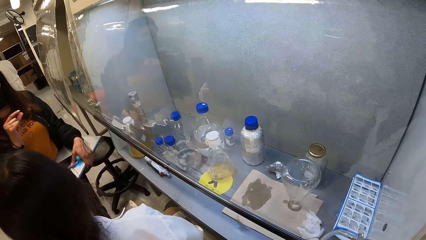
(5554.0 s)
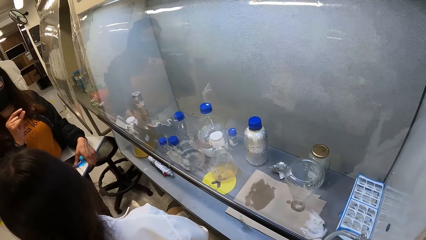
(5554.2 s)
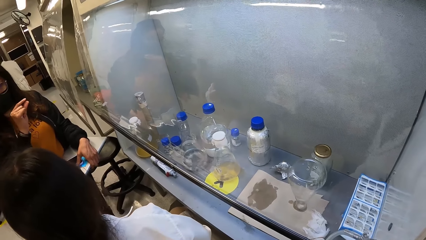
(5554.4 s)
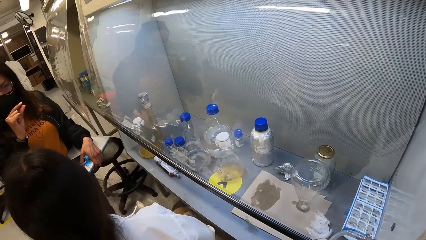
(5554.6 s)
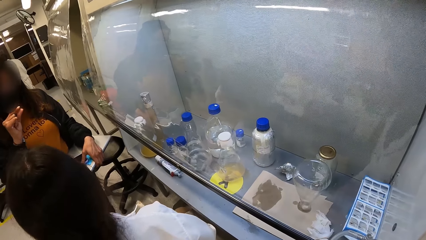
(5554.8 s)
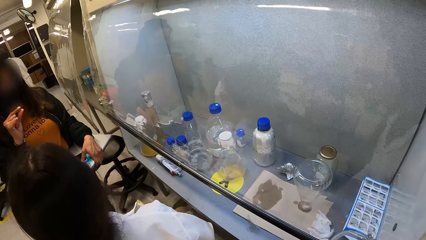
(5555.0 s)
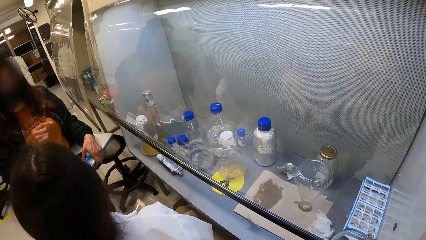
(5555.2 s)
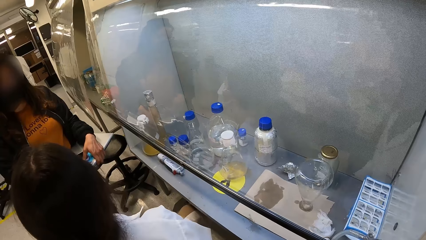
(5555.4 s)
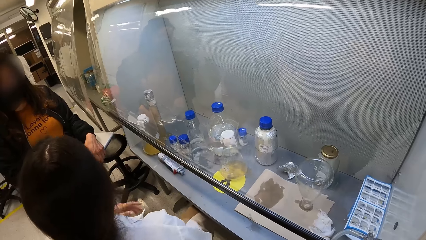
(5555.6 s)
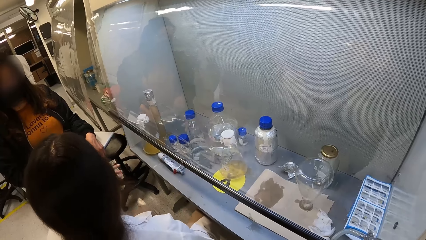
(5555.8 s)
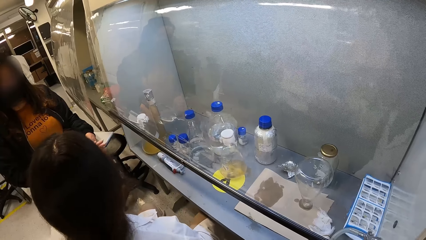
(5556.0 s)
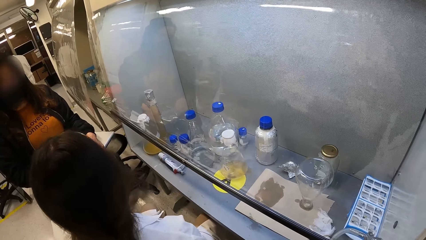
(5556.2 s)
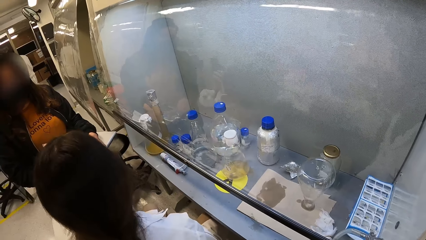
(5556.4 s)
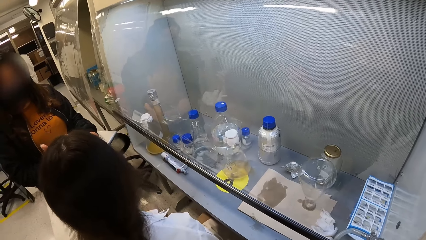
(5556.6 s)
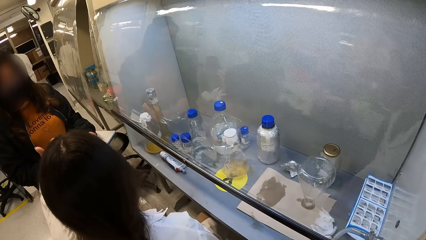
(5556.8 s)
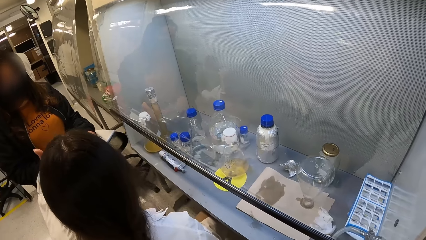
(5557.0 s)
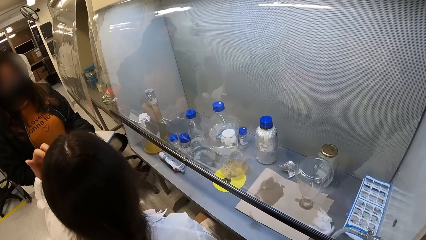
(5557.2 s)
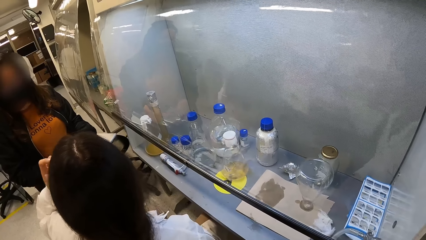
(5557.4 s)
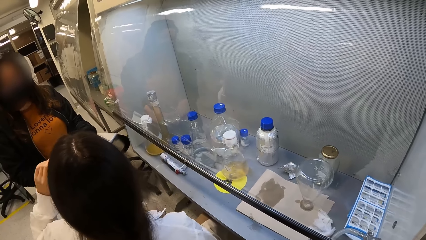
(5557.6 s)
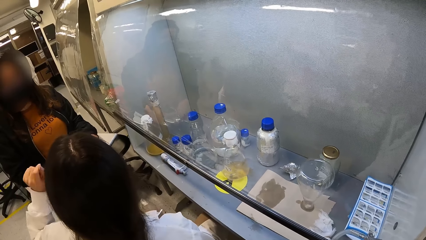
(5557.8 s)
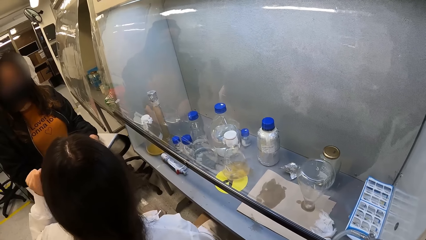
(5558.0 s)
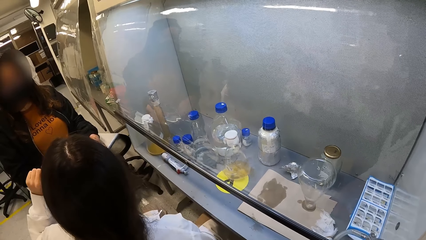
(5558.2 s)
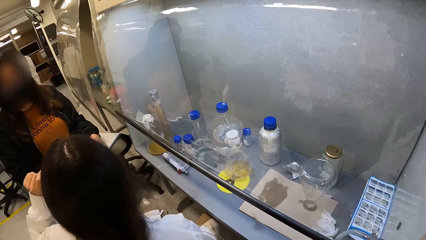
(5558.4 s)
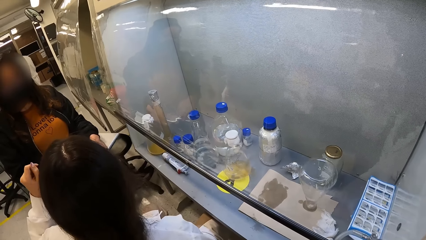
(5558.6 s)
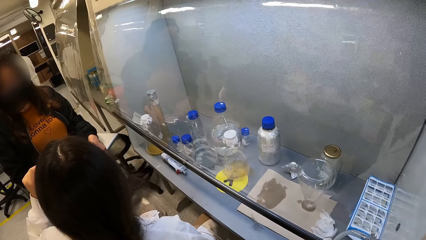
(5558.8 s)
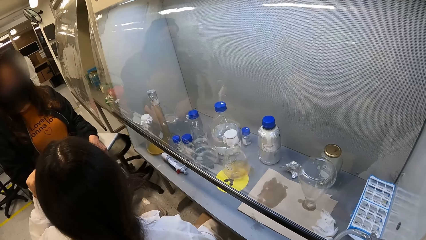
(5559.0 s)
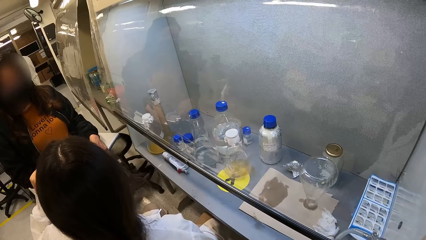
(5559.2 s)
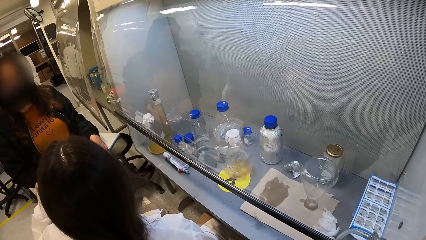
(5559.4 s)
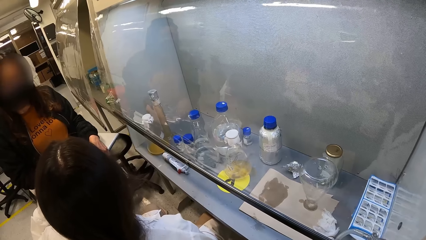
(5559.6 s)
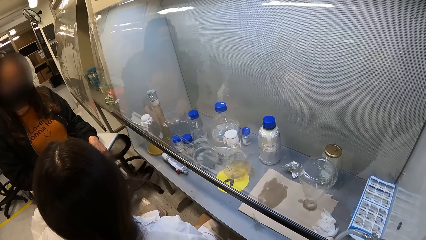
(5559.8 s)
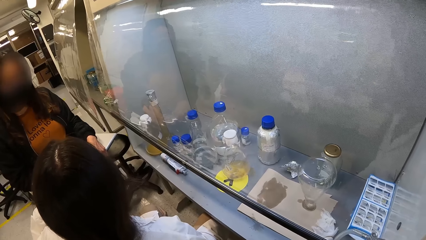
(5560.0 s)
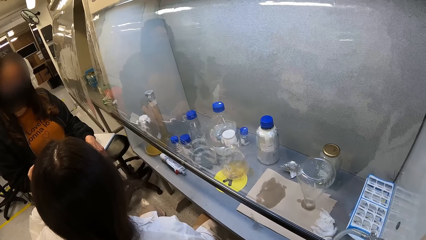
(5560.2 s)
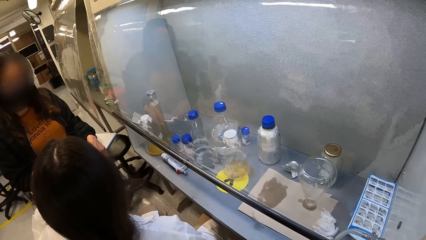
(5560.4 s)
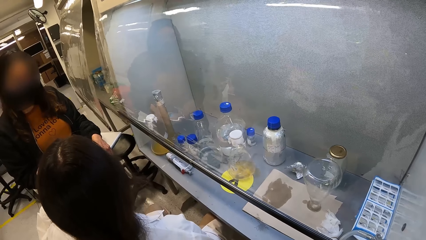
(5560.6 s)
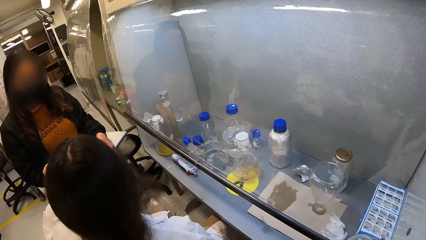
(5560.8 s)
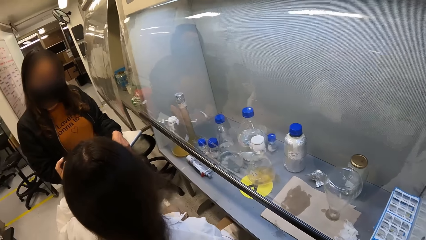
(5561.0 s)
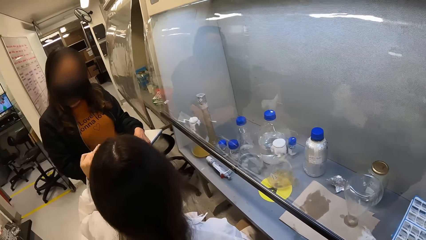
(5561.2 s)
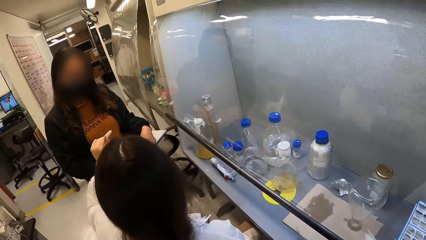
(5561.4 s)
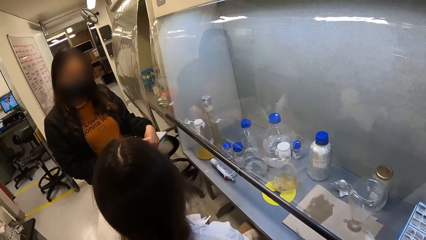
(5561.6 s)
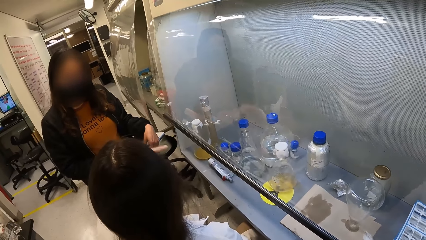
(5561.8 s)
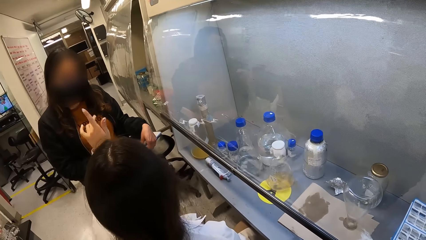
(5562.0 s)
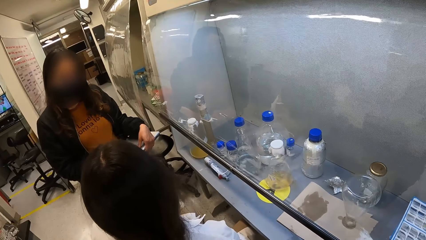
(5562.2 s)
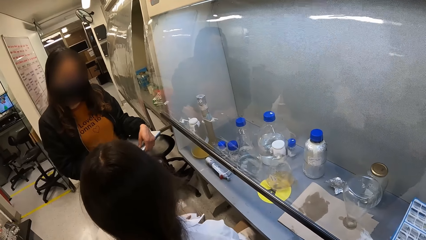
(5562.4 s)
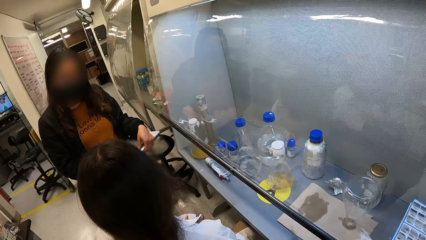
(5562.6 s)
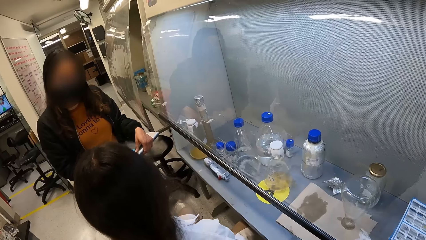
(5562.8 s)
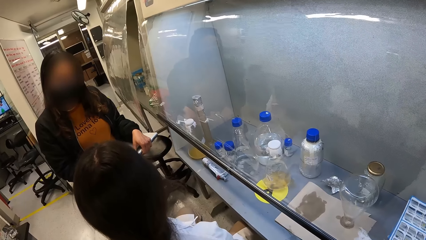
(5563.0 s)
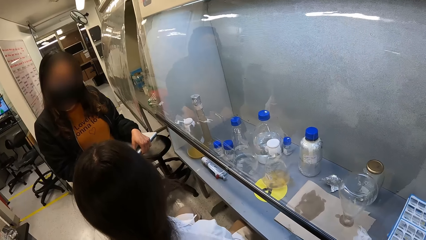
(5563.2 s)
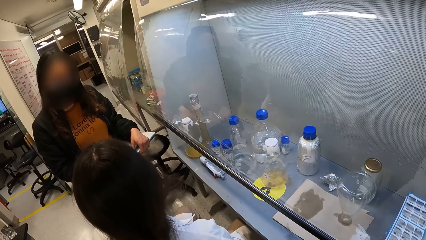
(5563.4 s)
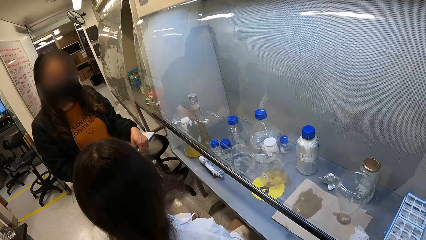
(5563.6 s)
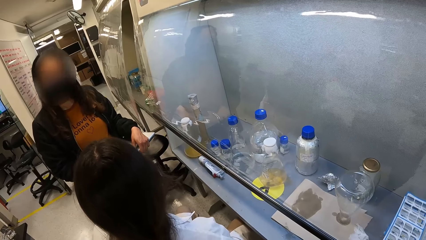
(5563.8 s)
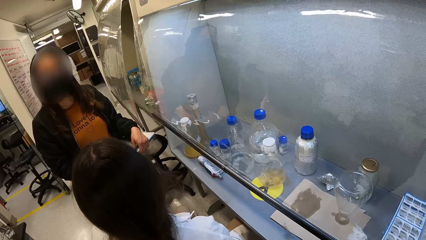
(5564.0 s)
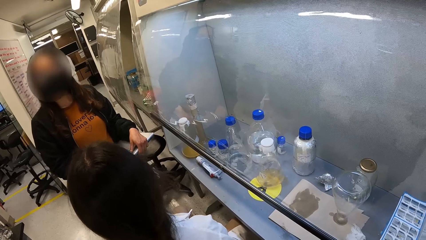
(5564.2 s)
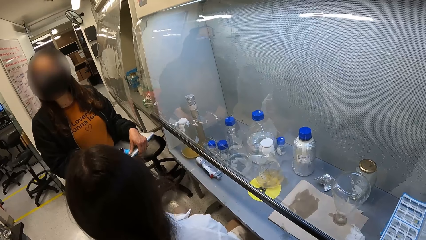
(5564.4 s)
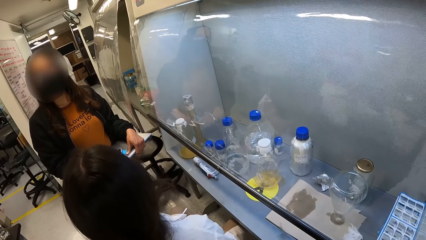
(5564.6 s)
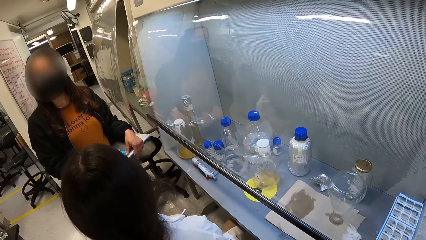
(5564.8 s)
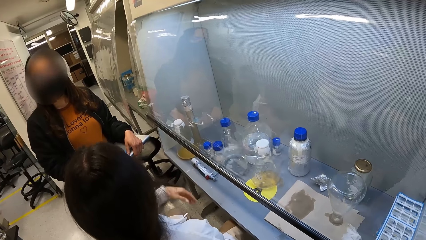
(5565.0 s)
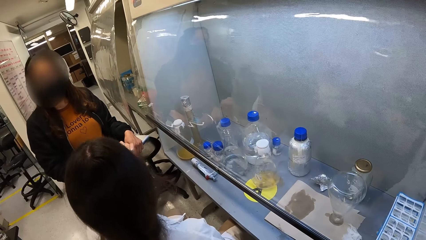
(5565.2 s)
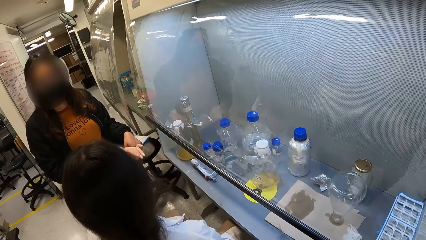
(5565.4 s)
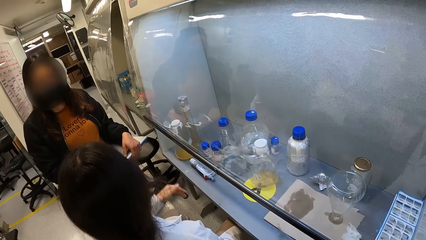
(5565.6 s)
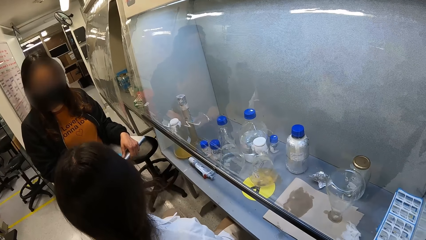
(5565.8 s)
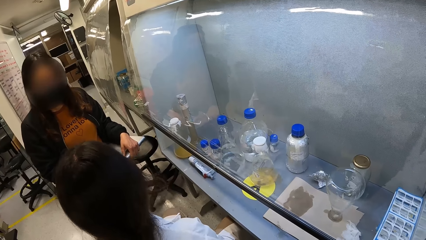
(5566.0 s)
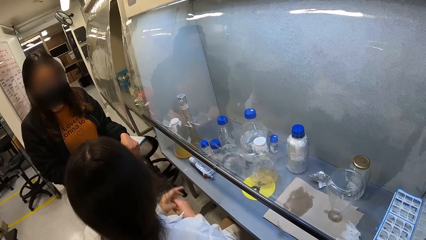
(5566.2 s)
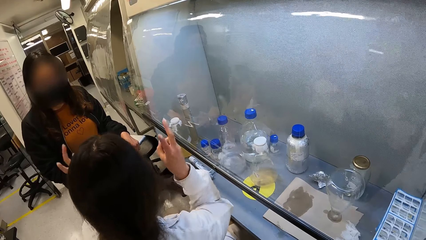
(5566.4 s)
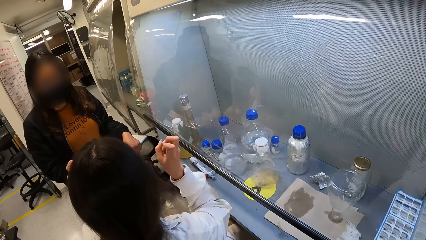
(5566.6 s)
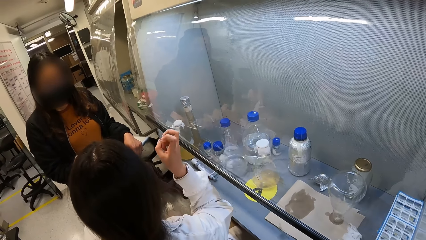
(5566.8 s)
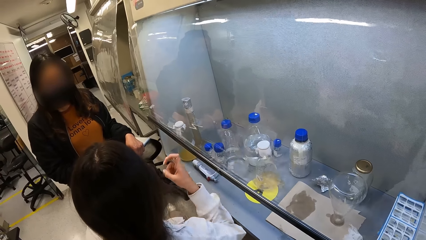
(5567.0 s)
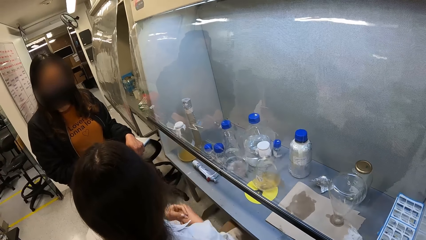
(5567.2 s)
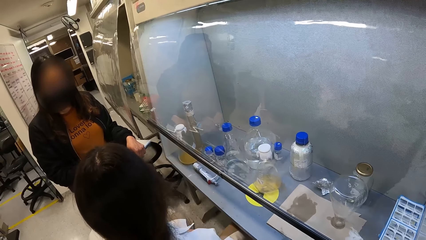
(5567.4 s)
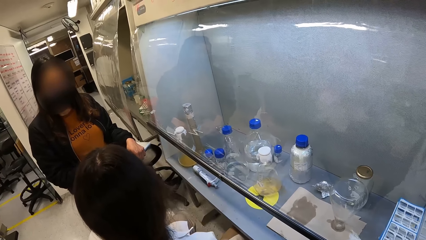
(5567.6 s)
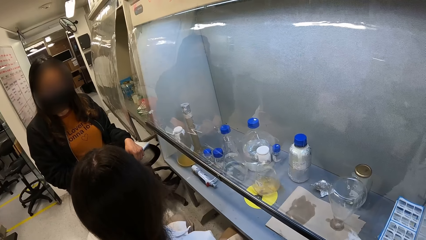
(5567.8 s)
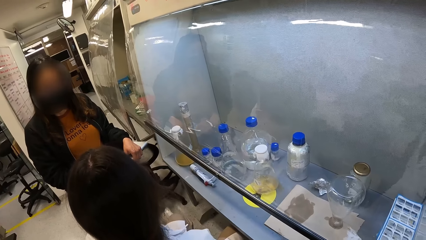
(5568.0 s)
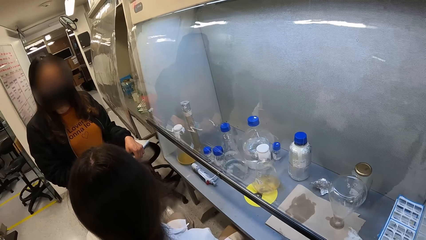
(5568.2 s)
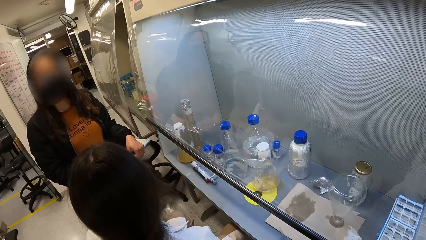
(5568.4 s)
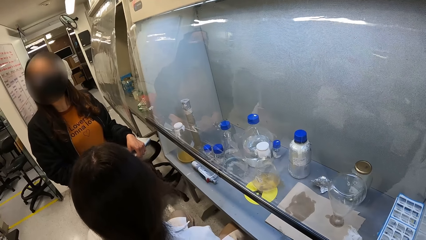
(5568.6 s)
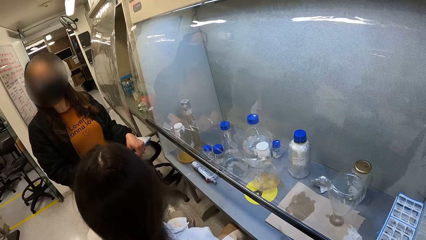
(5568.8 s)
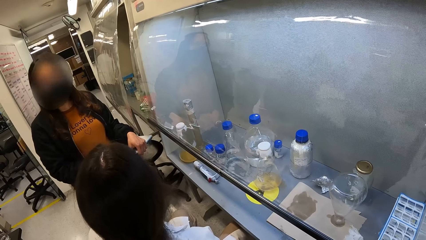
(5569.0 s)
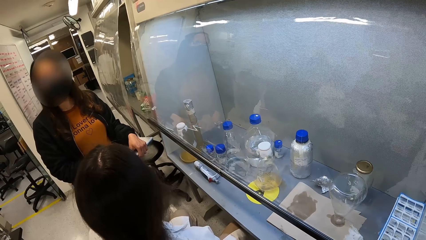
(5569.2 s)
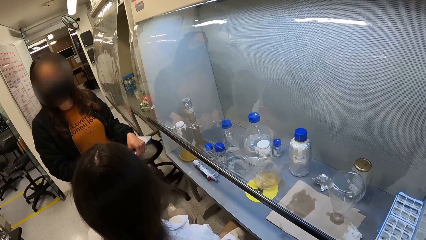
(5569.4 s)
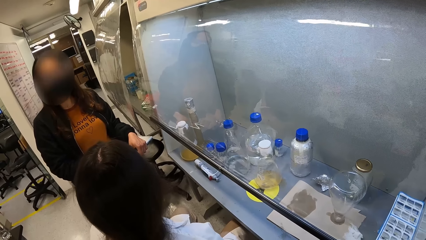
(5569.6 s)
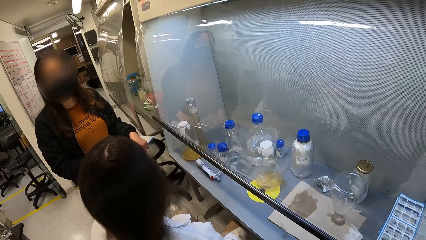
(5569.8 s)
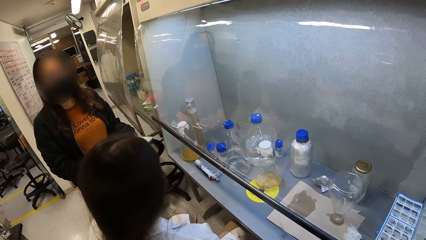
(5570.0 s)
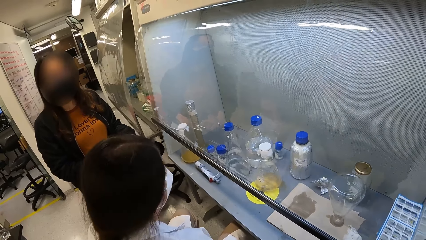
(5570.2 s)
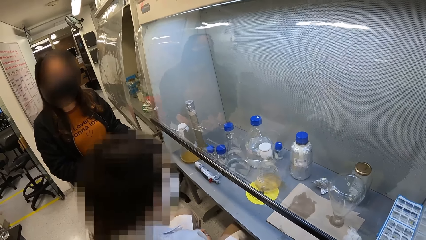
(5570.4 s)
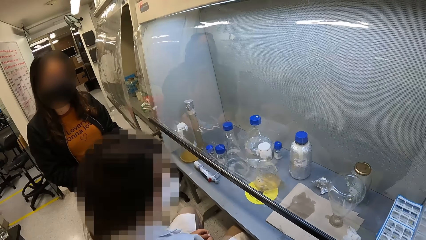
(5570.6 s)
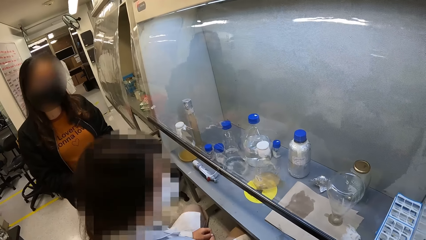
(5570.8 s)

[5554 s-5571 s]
A woman moves a hand. Another woman moves a hand. The second woman moves hands.
